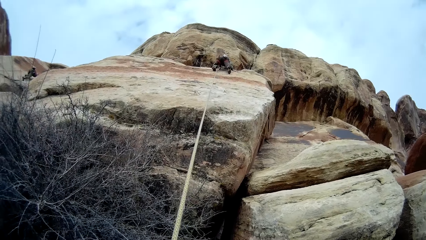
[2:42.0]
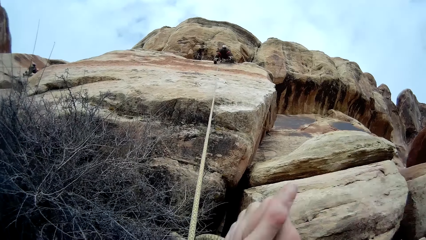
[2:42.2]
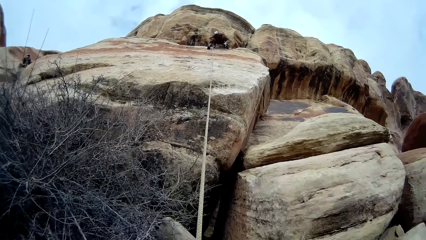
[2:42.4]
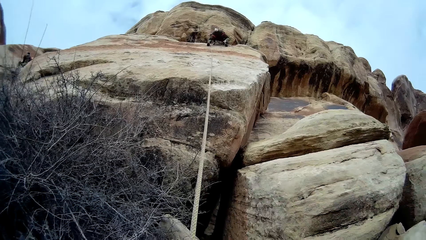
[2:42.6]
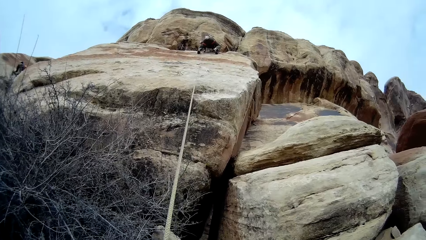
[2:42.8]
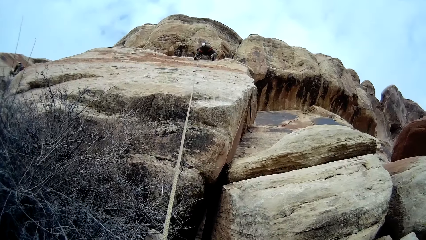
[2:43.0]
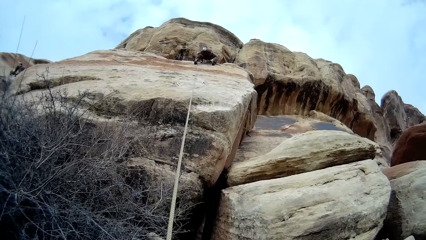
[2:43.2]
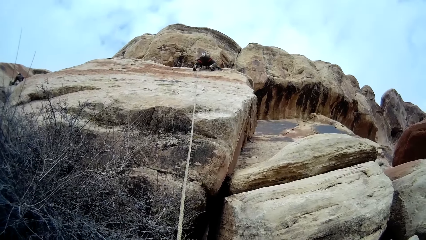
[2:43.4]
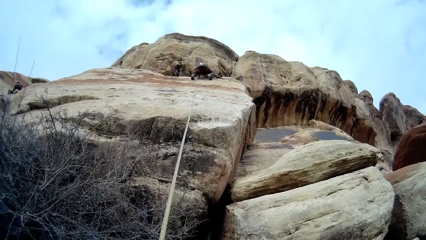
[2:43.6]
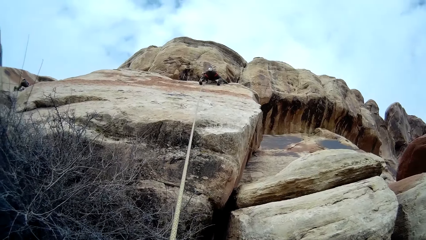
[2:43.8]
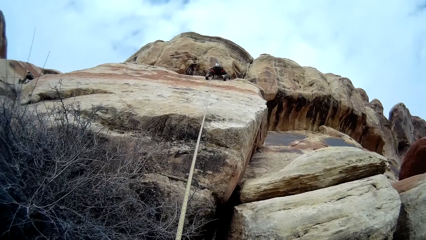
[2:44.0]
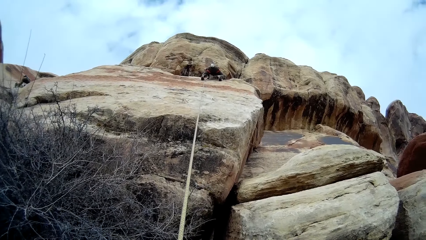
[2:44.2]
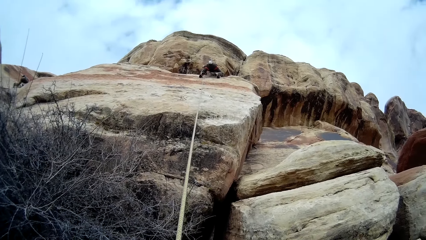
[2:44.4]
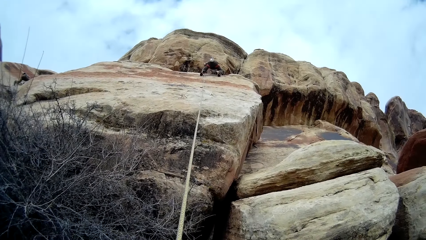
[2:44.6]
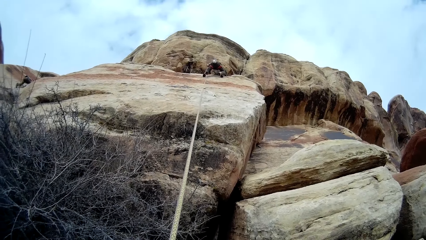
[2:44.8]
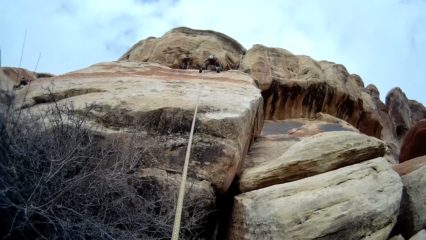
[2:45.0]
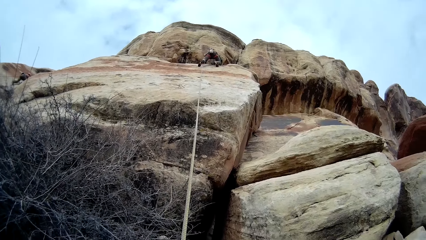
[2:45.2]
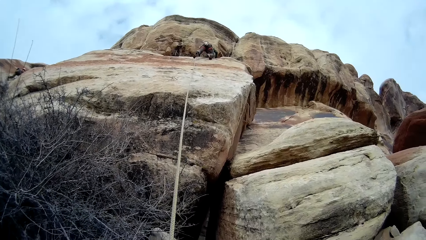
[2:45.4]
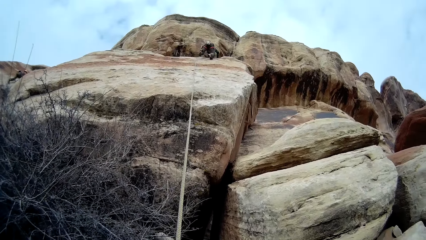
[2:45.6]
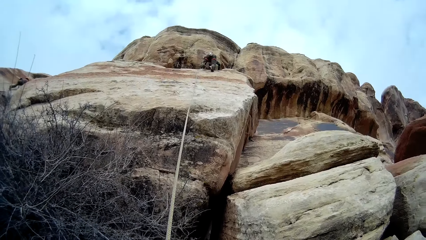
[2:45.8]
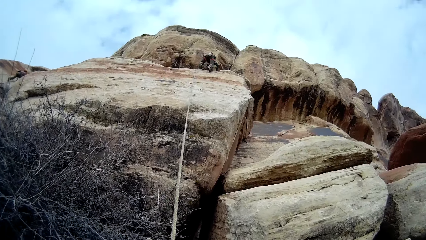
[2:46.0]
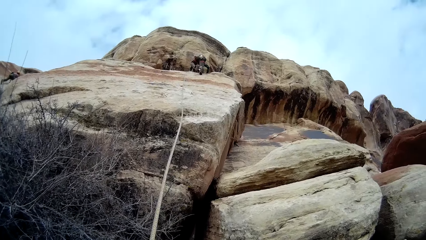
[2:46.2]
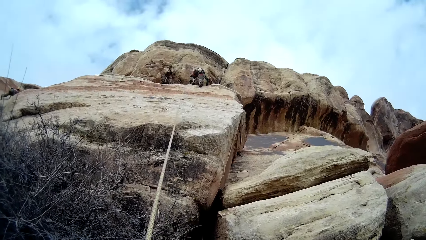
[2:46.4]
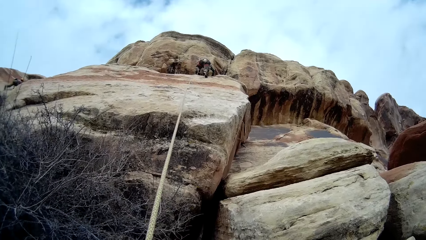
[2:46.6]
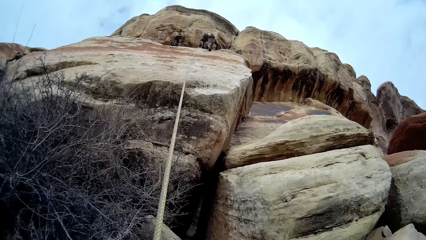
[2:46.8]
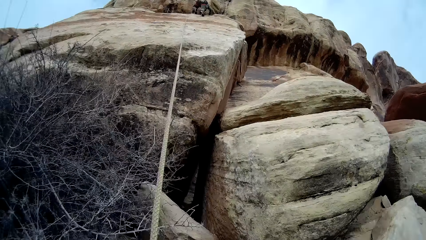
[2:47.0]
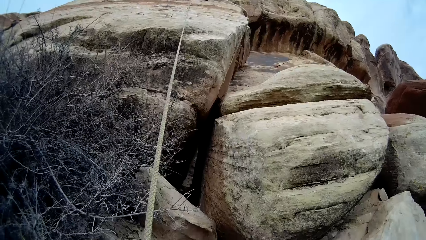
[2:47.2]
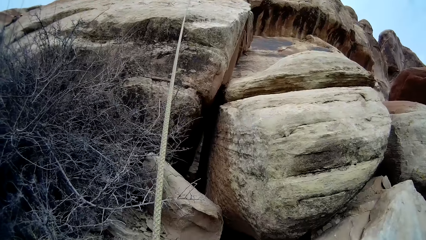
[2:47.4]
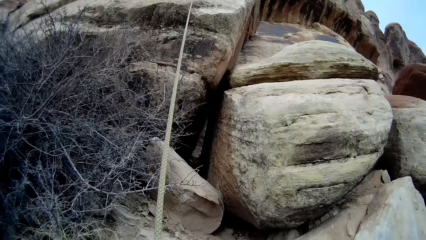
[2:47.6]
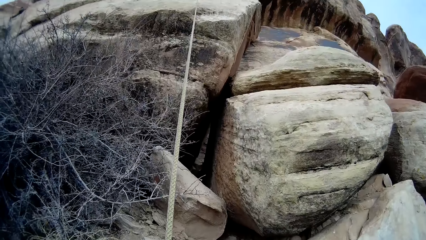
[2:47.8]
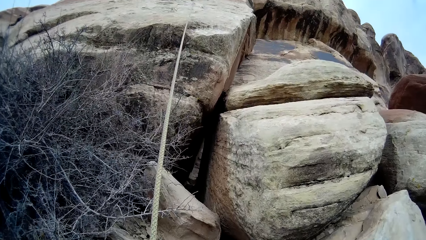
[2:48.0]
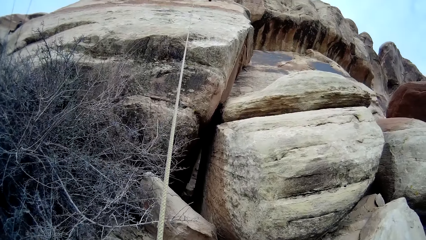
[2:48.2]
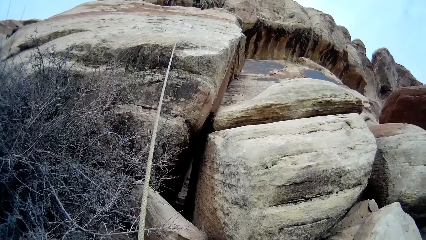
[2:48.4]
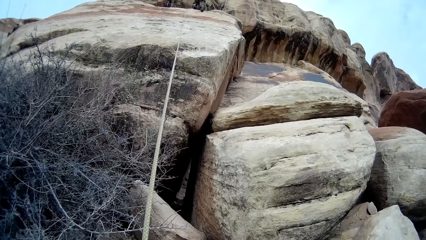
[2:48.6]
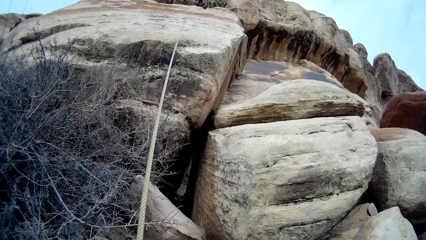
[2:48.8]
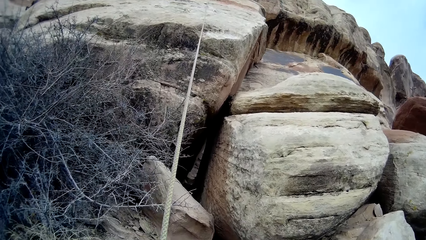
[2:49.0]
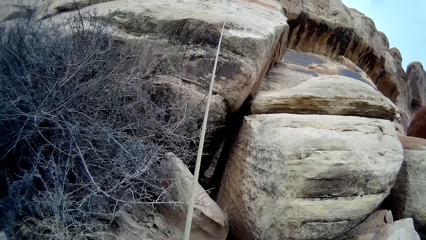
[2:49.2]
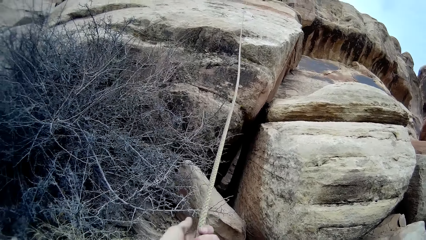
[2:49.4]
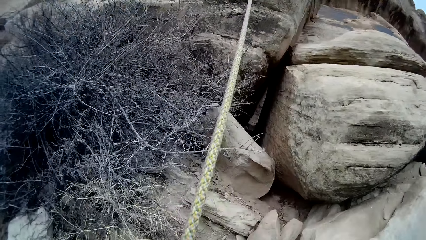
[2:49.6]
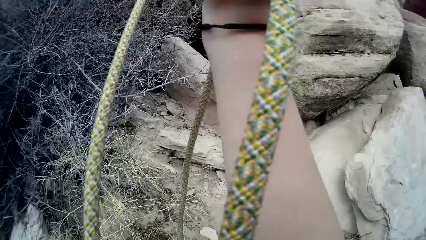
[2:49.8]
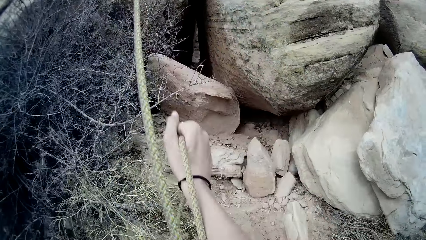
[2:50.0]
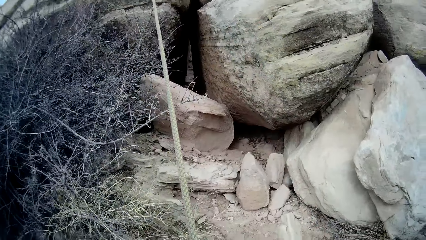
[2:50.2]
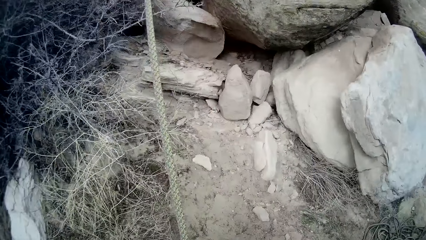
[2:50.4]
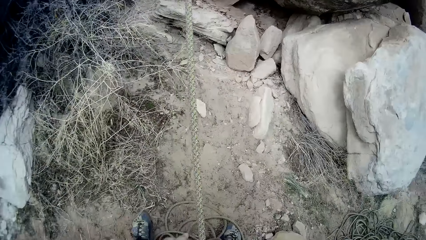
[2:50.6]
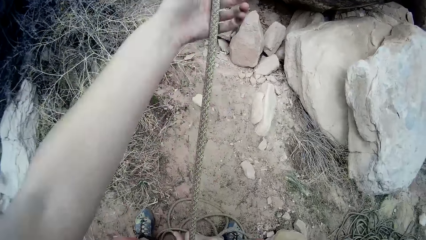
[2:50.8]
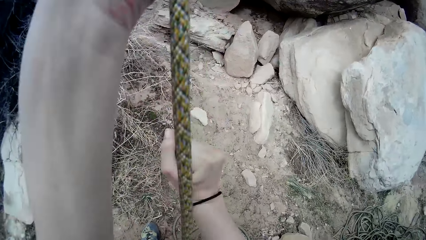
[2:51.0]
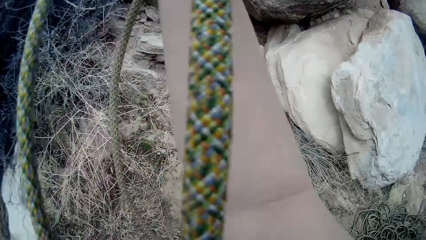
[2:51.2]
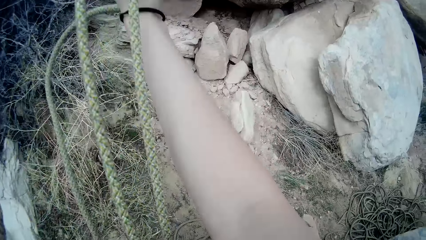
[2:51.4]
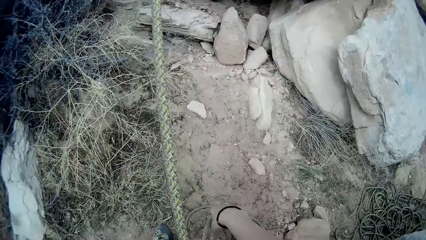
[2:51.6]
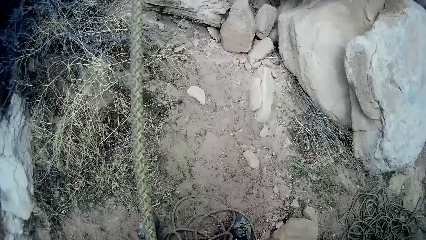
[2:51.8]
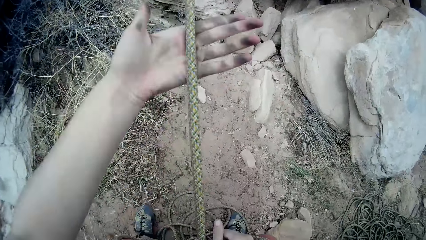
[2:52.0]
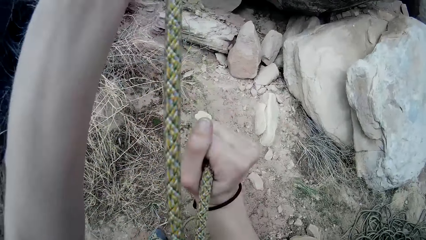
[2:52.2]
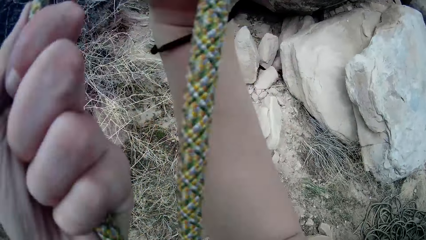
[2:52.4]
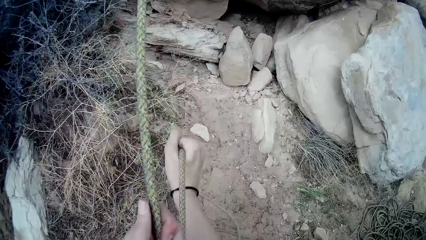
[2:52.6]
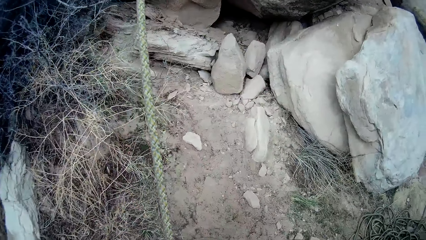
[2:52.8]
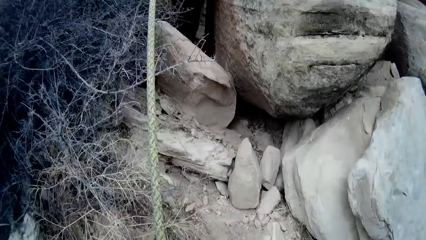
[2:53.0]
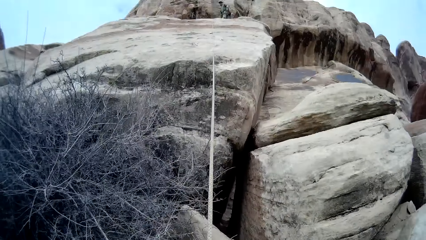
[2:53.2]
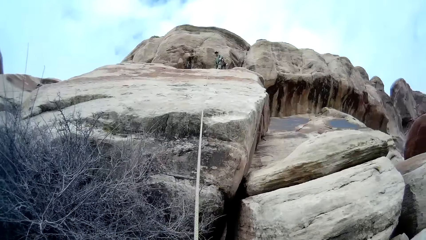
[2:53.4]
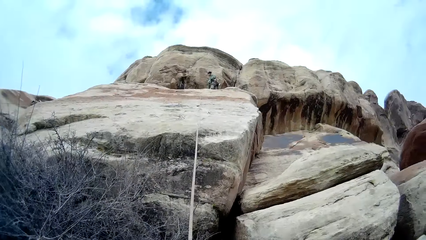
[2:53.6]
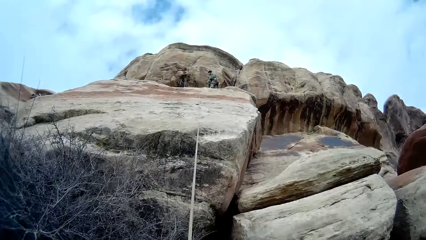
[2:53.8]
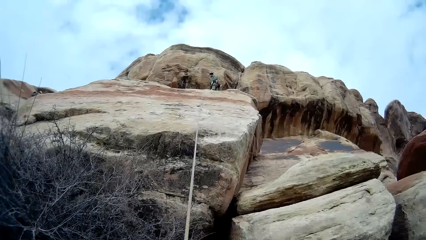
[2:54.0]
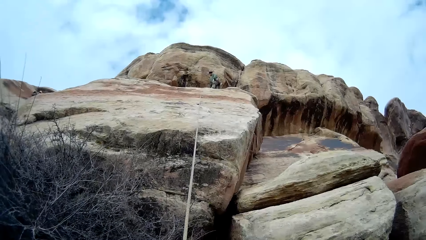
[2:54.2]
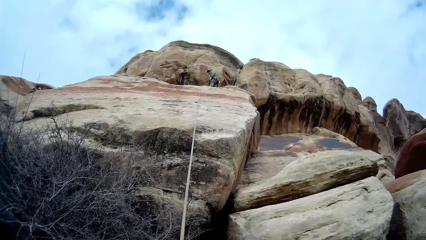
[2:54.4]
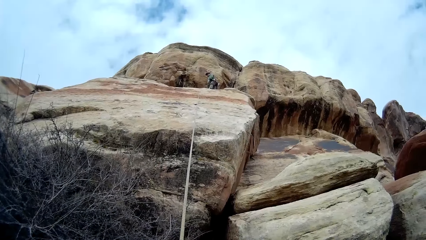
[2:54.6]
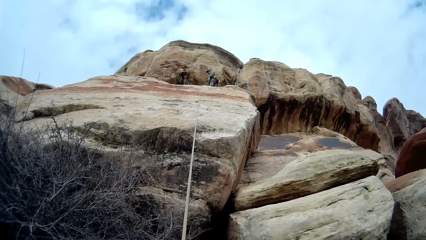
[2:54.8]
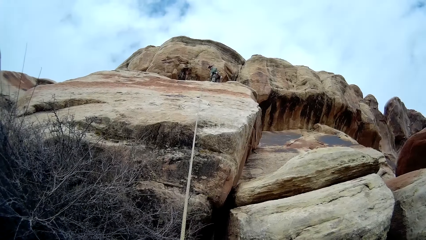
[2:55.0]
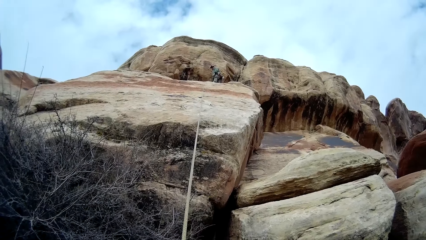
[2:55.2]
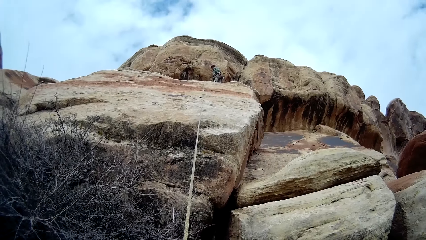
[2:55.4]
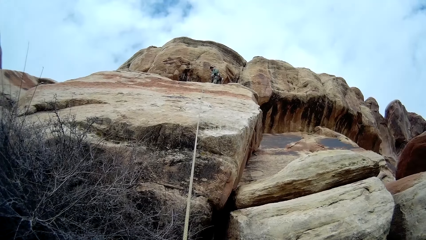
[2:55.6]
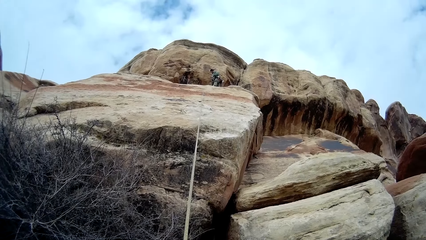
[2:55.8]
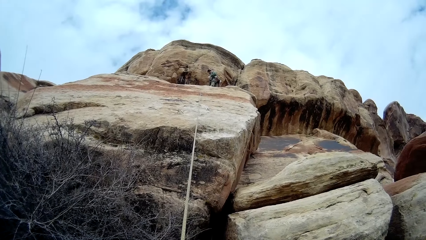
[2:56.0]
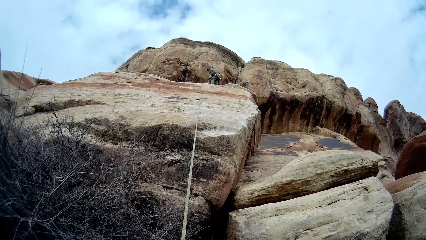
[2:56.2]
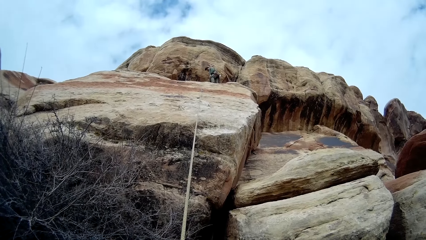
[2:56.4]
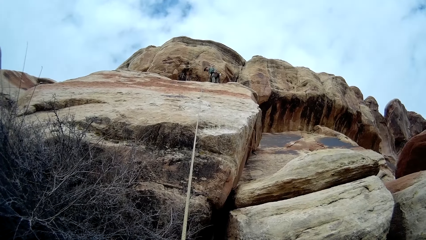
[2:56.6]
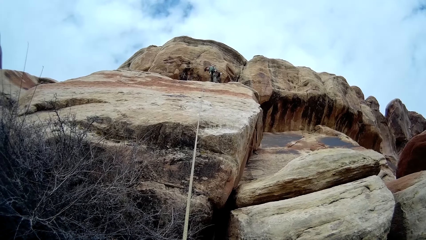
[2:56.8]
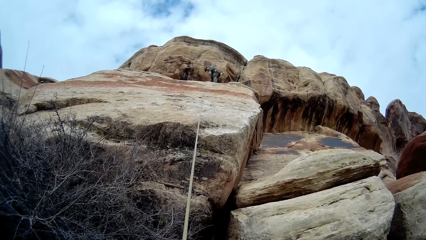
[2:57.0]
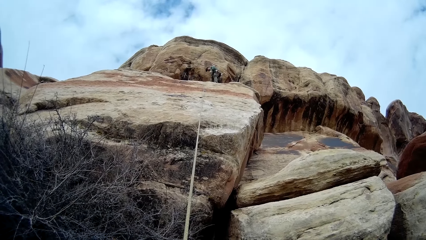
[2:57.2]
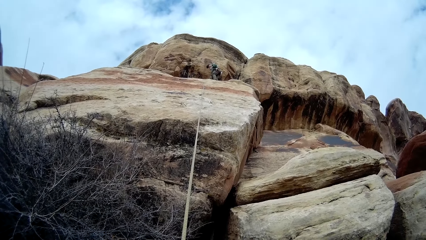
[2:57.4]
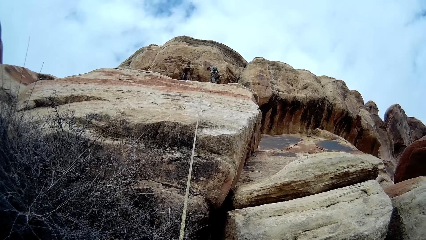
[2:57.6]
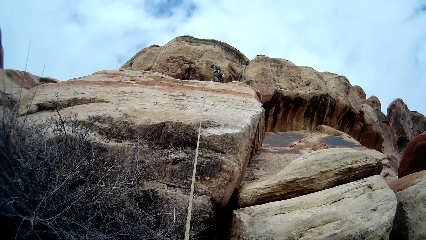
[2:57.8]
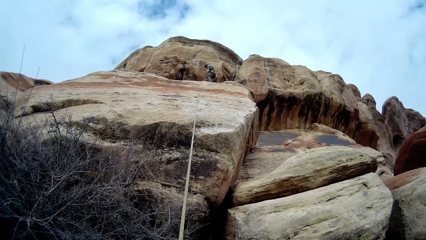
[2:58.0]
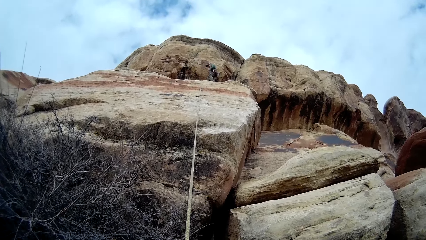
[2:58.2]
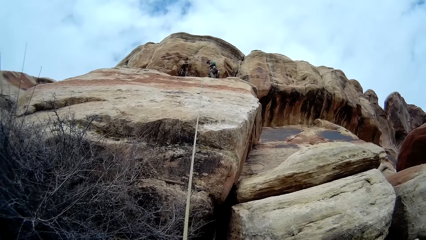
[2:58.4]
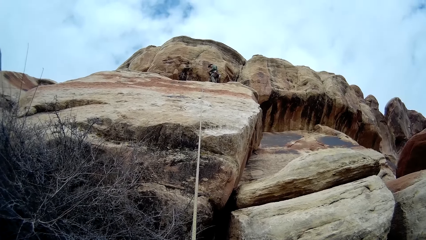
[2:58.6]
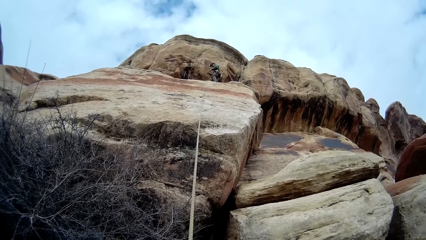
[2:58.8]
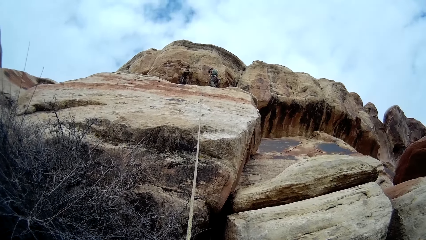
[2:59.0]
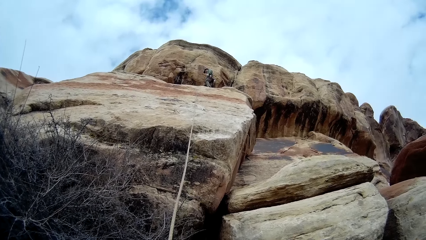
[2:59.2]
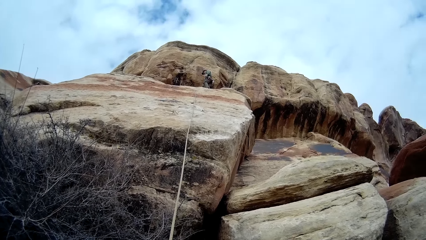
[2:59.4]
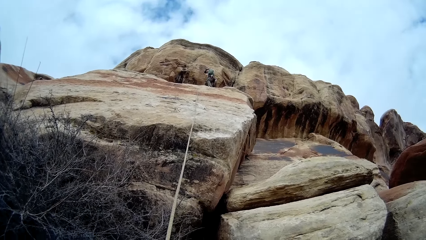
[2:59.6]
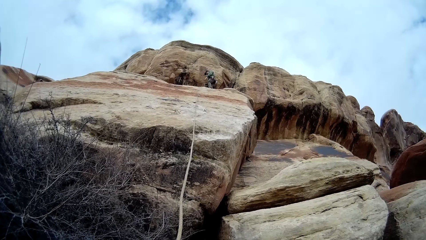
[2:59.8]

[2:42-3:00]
The camera wearer pulls a rope with a hand. They adjust the rope on a hand. They pull the rope with a hand. They look around a mountain. A man looks around the mountain.
